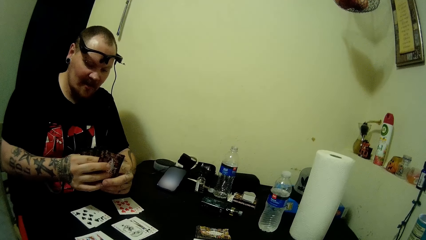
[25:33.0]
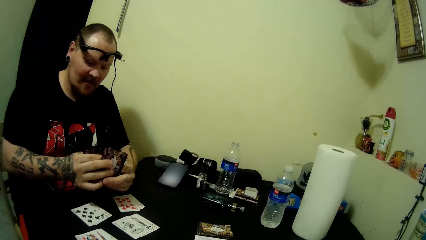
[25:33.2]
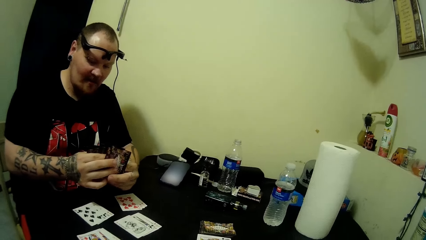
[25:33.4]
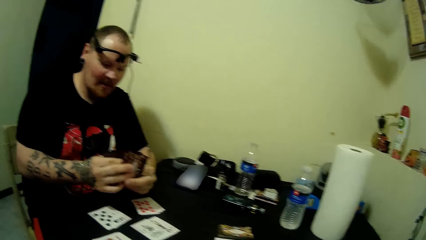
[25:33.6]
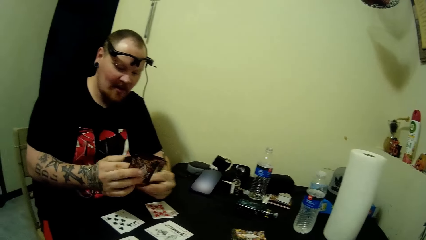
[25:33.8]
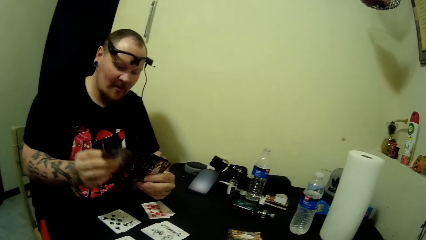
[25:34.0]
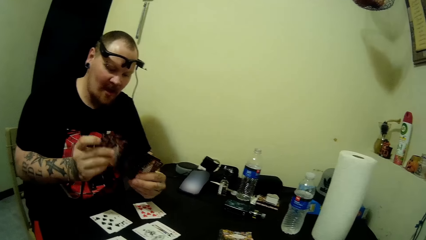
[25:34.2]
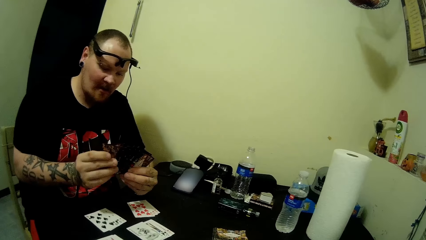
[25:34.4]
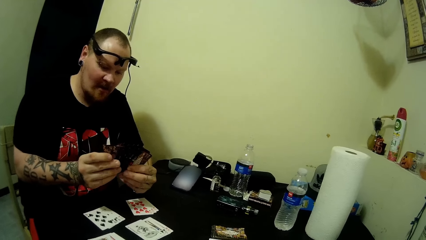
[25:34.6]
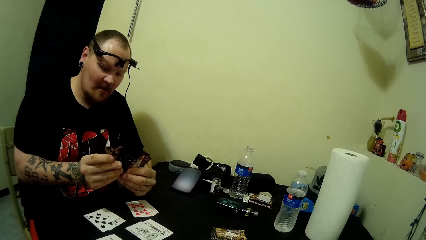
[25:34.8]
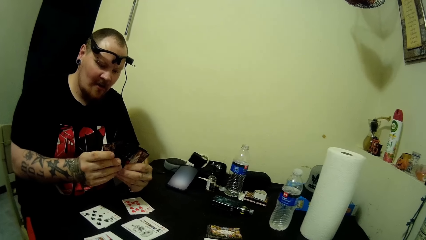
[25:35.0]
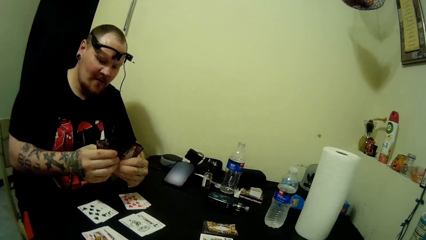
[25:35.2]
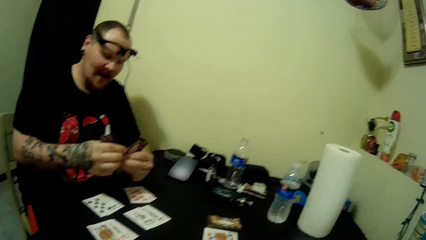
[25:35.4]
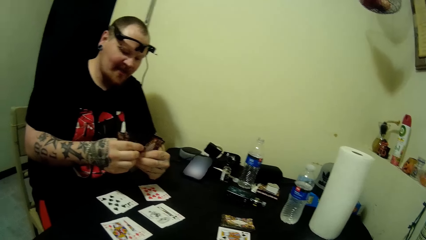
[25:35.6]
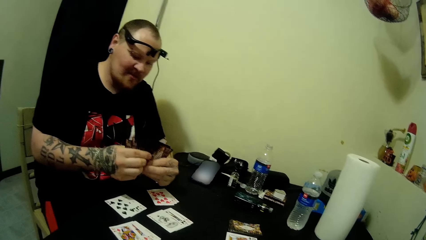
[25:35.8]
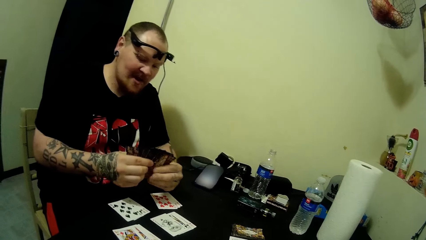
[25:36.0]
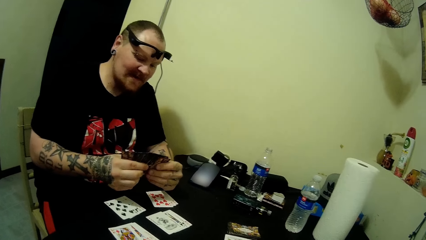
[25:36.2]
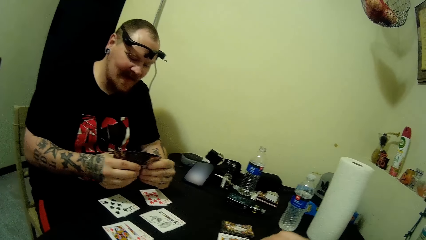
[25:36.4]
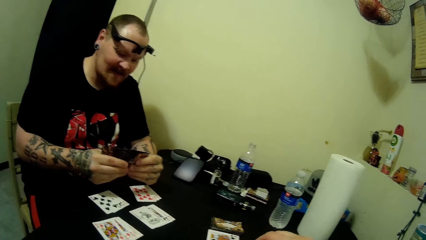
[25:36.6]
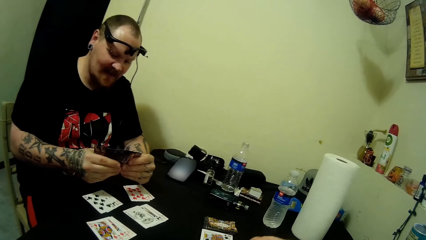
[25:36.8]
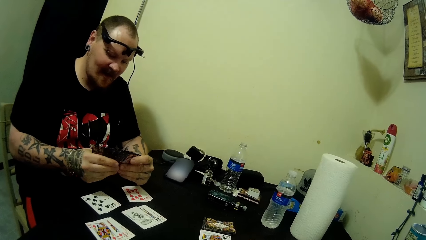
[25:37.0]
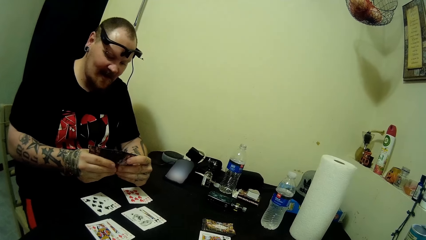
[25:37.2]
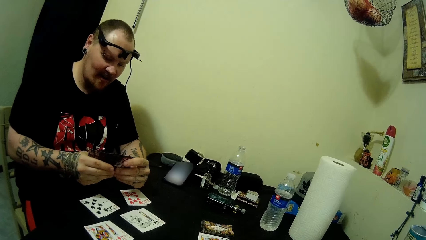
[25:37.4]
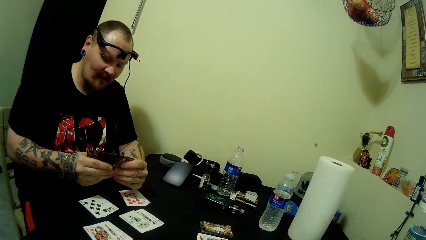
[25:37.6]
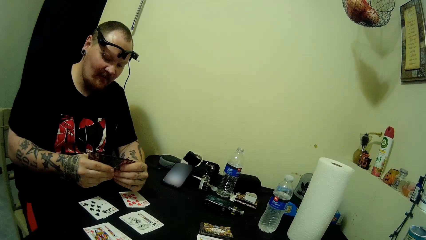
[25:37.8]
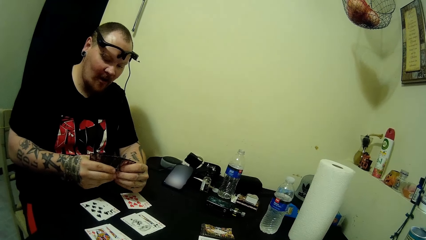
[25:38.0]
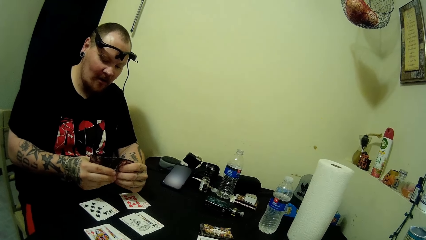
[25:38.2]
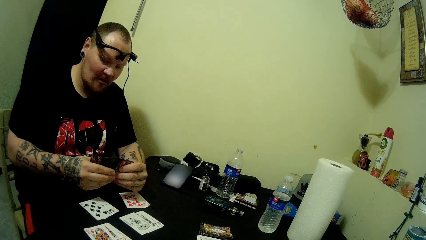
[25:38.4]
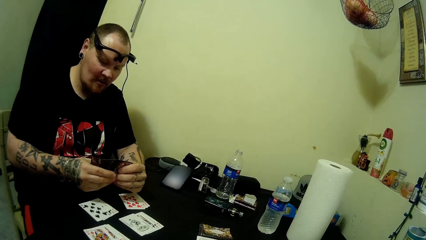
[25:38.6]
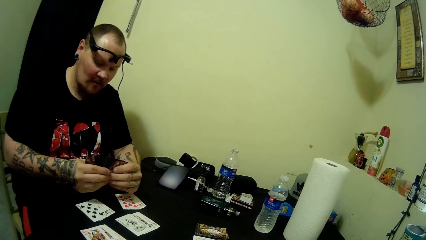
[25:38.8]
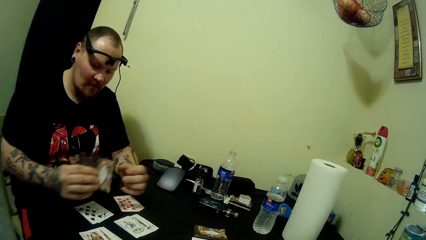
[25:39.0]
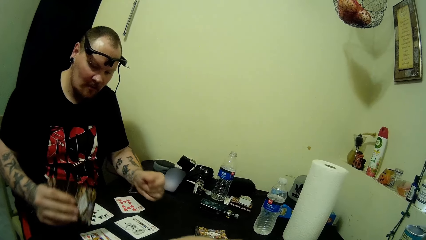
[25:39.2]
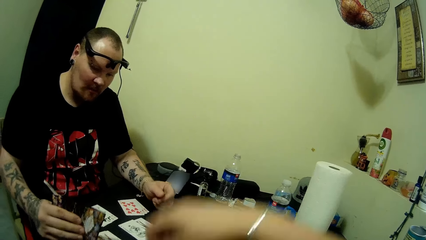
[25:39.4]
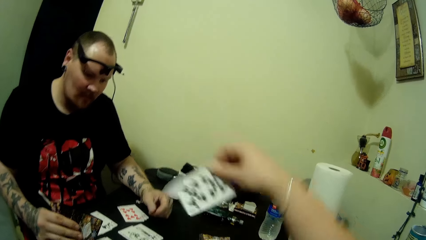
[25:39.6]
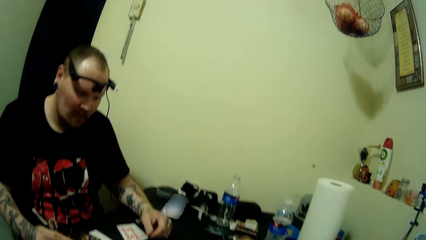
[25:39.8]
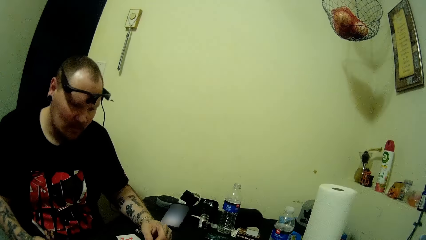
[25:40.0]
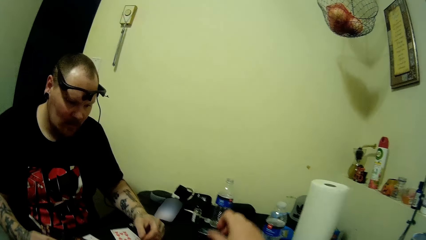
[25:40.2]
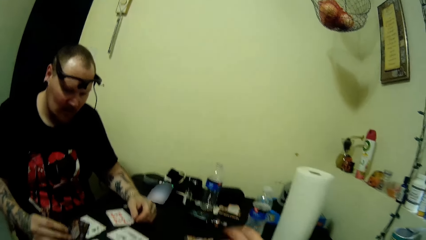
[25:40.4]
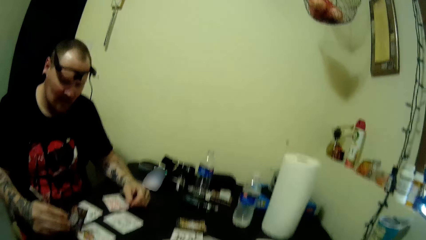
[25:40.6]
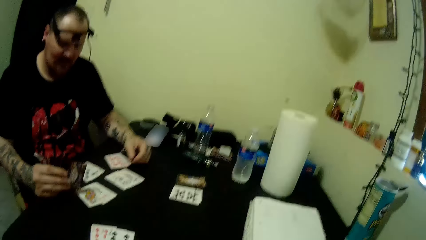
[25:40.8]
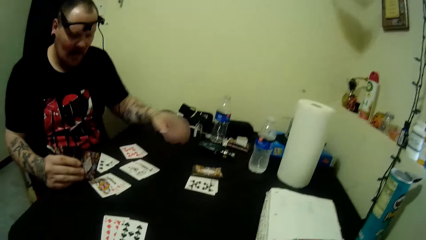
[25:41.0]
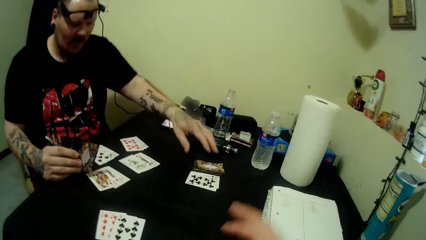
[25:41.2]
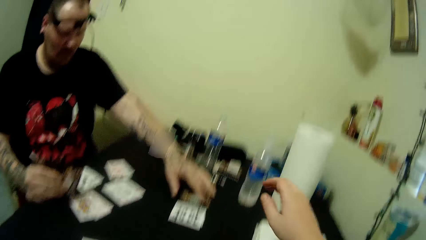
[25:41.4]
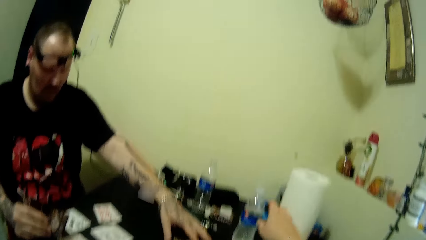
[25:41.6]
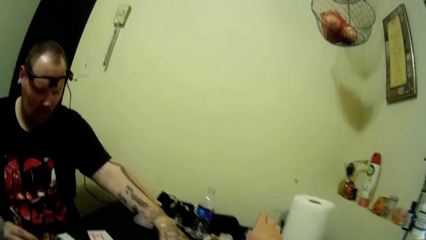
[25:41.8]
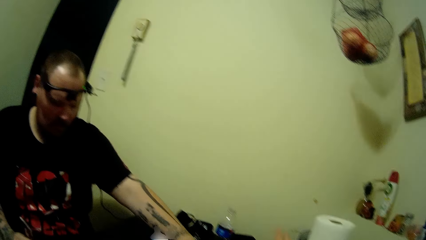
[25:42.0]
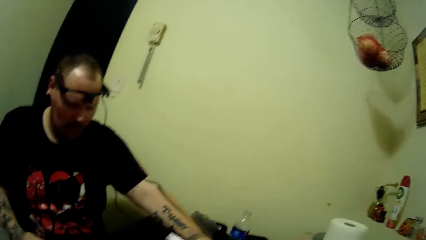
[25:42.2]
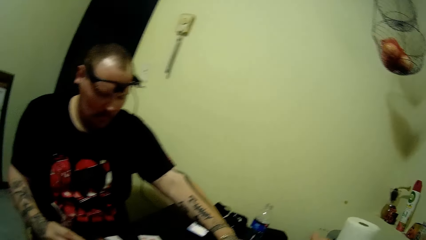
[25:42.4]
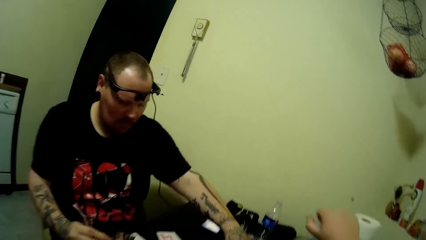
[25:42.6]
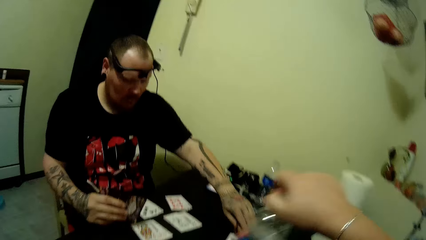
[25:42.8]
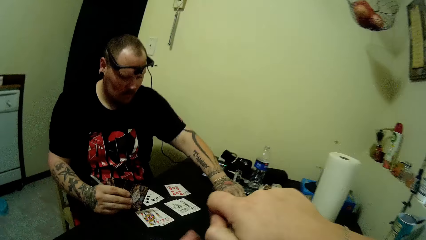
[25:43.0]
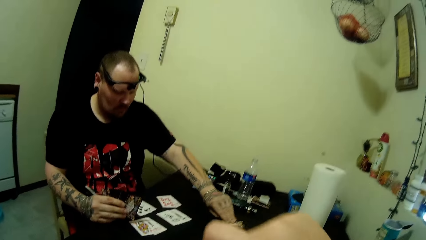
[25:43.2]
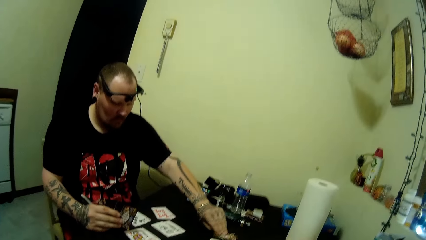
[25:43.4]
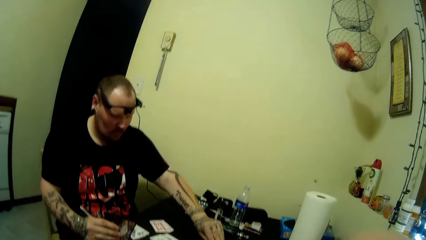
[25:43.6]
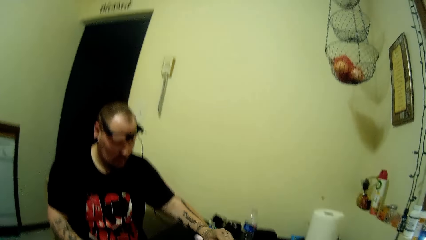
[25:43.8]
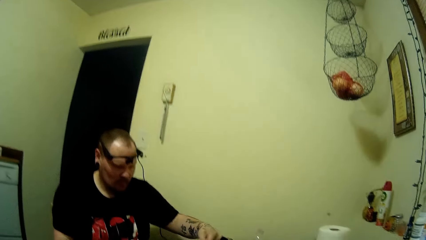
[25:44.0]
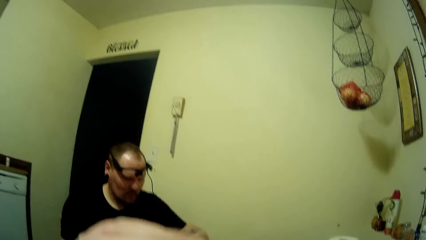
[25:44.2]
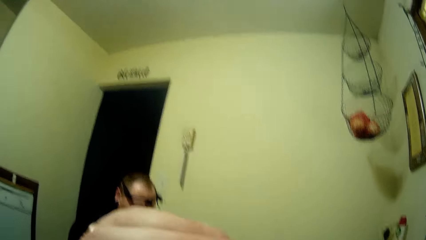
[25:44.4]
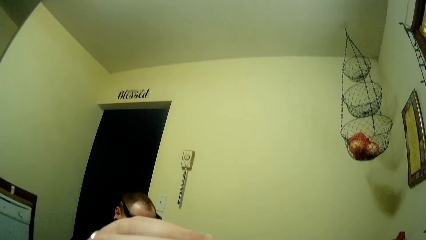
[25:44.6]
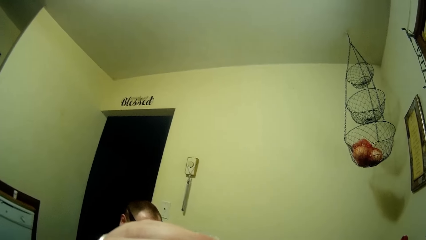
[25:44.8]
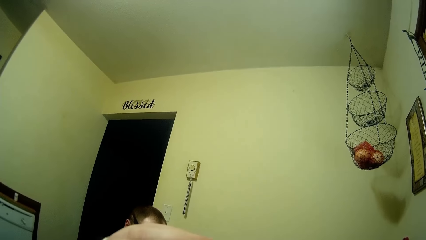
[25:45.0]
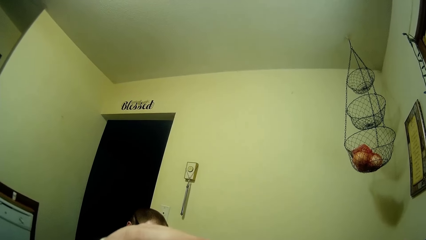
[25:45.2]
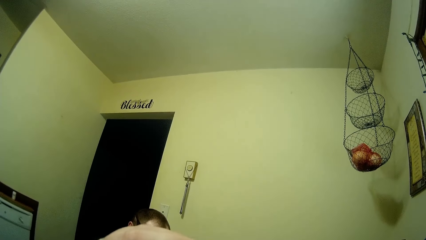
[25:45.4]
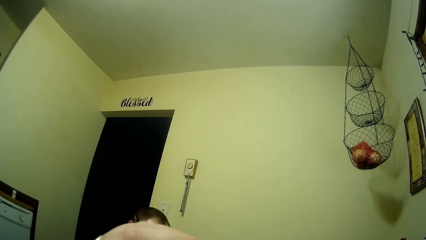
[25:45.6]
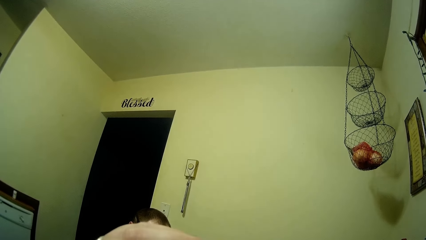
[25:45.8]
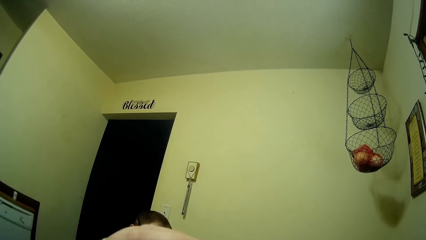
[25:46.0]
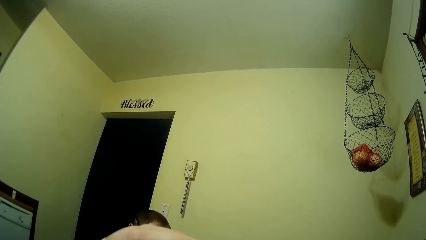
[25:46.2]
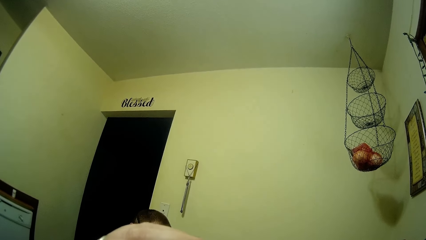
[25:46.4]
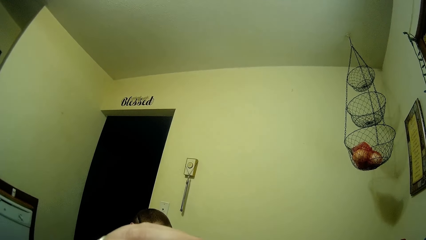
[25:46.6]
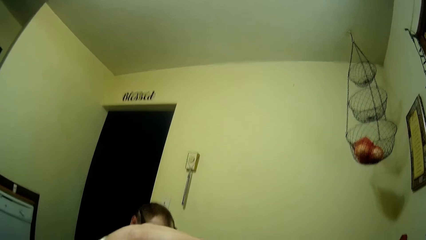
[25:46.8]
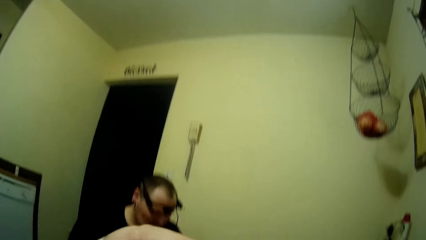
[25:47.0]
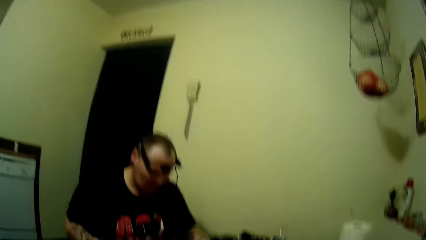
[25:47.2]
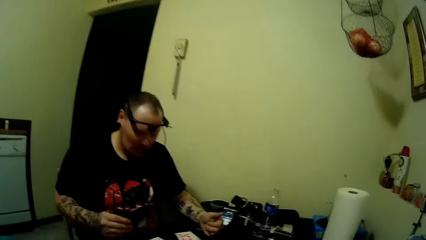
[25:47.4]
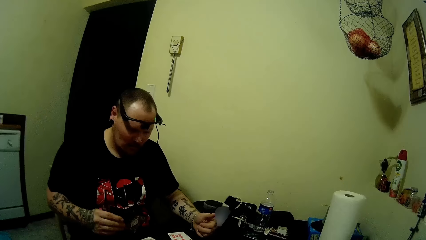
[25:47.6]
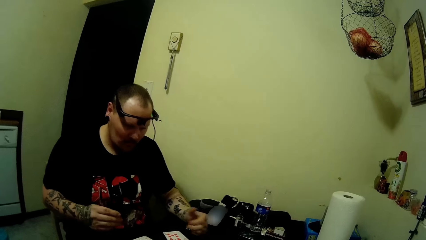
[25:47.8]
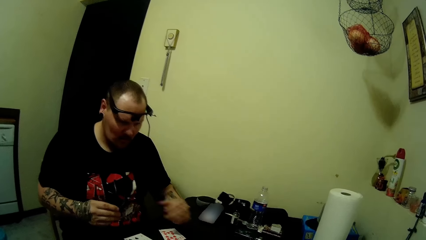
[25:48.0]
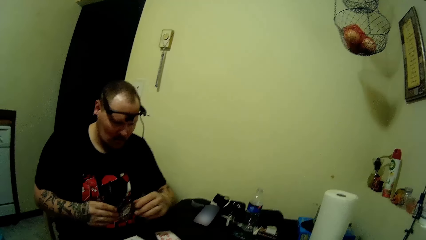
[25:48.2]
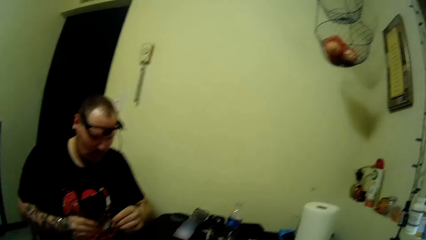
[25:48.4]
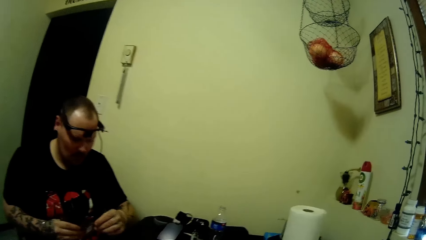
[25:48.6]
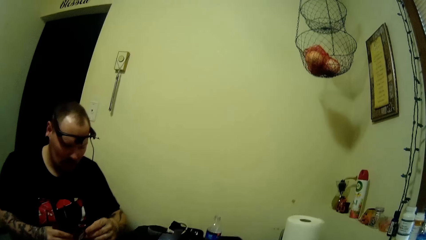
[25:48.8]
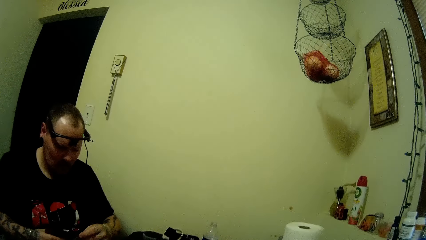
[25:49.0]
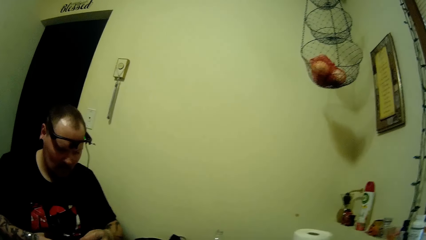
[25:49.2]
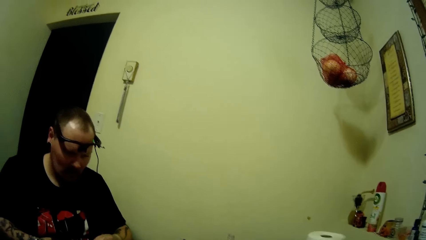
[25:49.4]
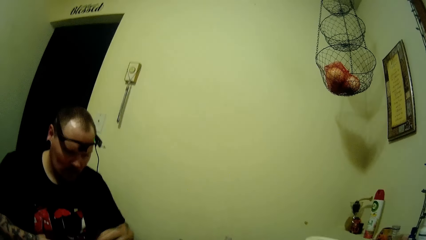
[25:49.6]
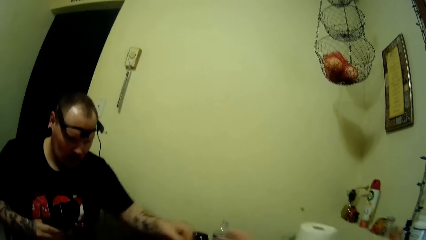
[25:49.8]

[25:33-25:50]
A man shuffles cards in his hands. The camera wearer talks with the man. They put a card on the table. They take a water bottle on the table. The man picks a card from the table. The man holds cards in his hands.
